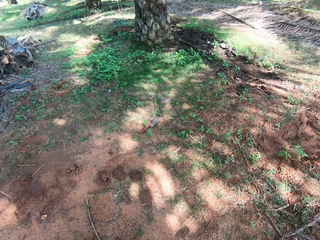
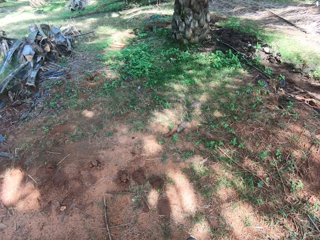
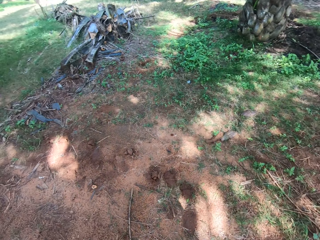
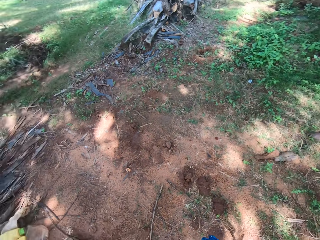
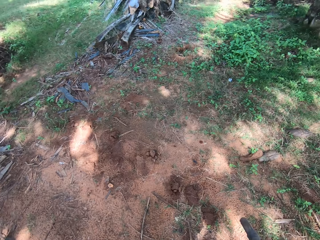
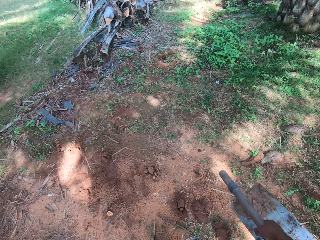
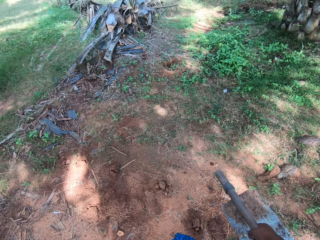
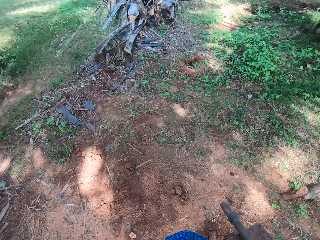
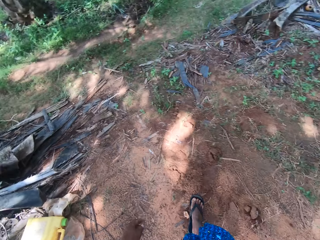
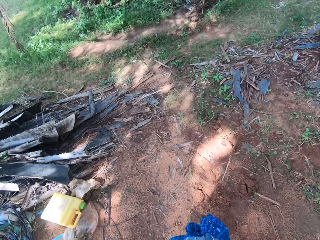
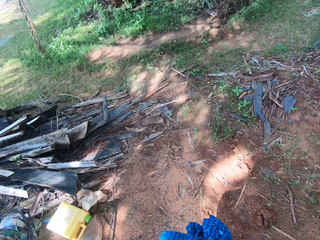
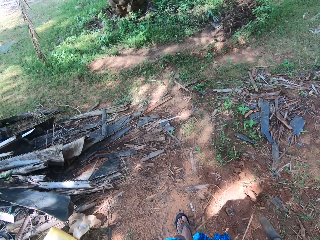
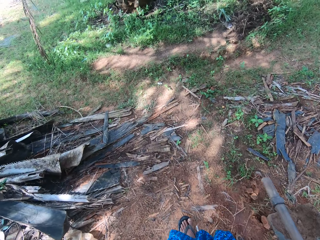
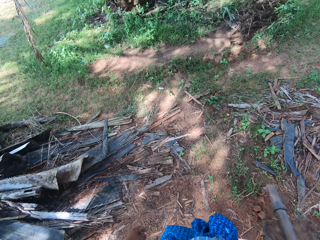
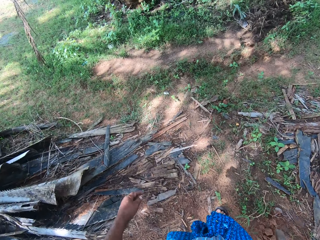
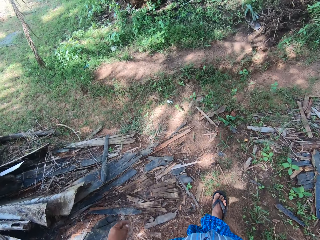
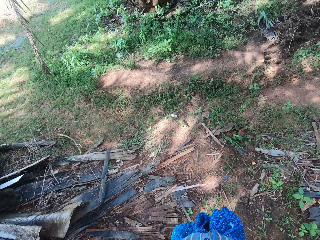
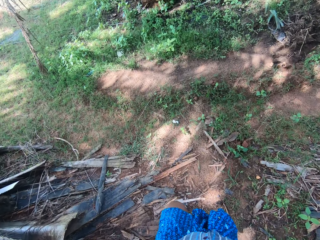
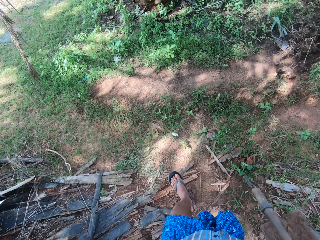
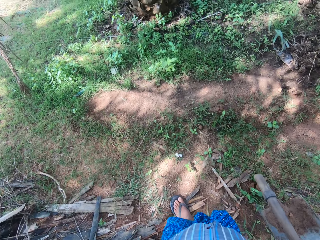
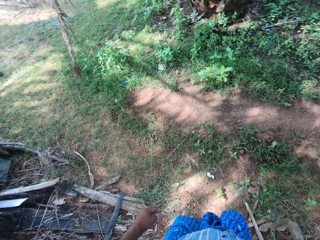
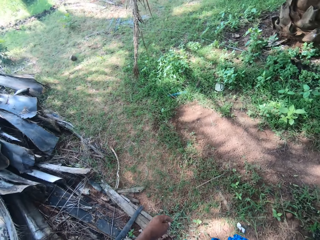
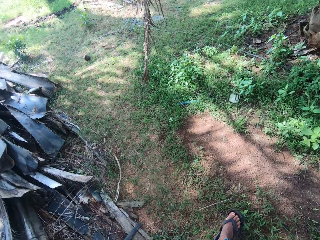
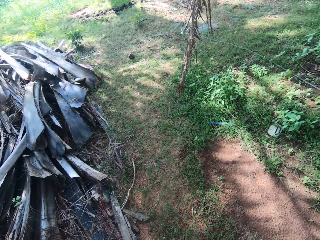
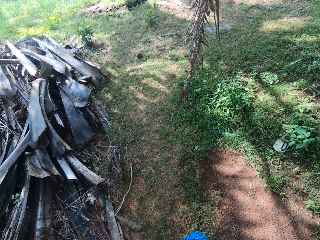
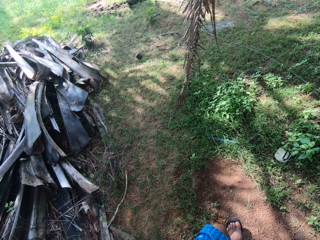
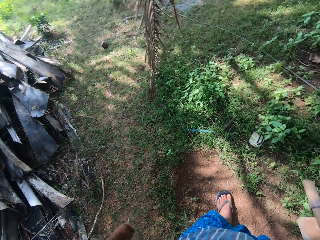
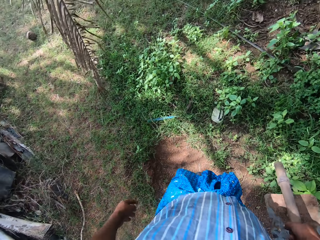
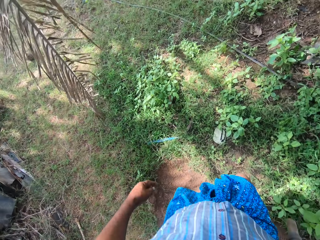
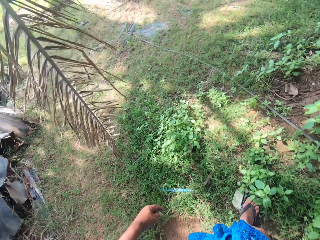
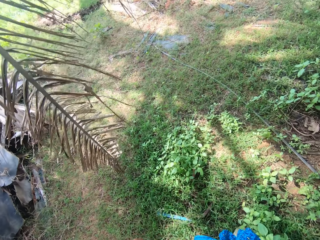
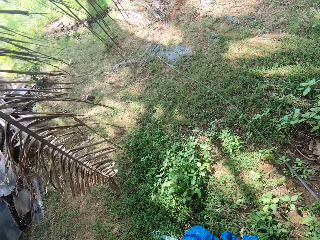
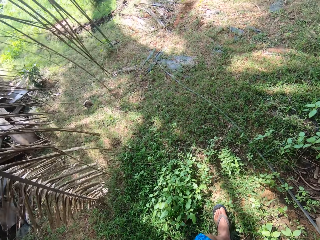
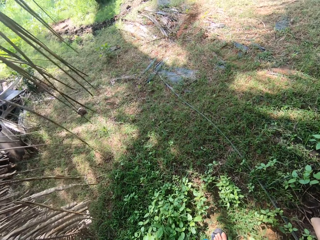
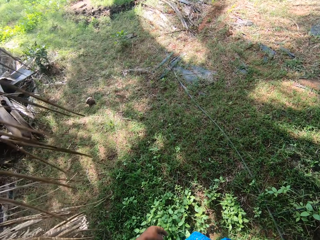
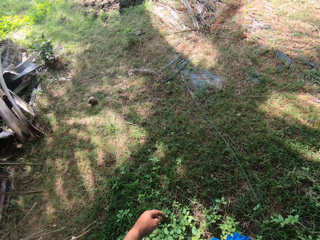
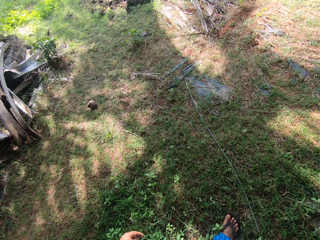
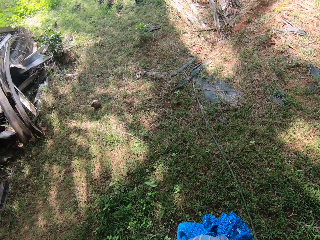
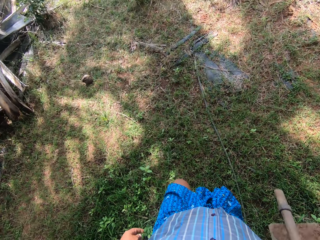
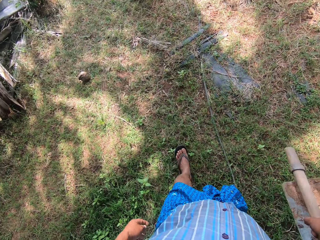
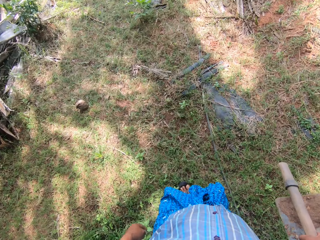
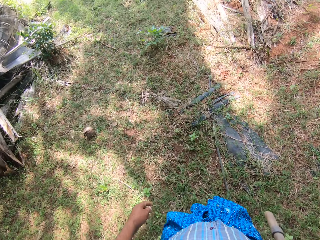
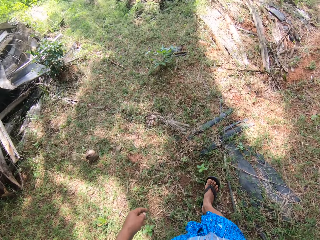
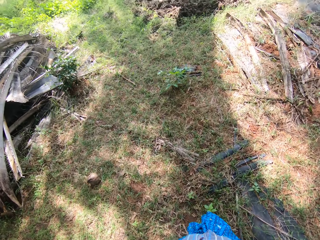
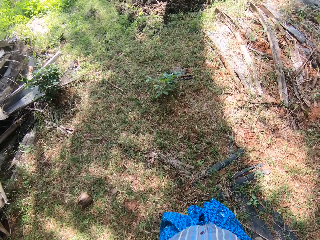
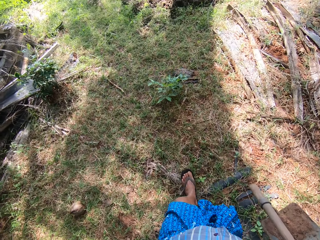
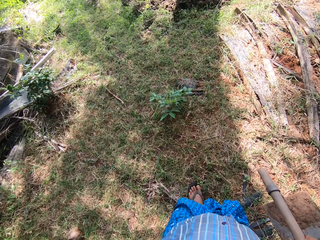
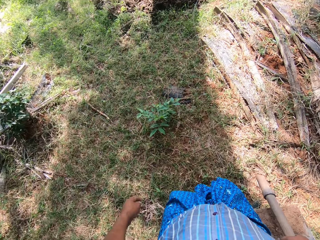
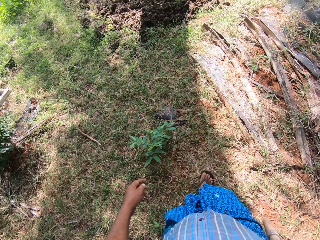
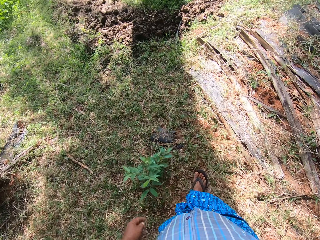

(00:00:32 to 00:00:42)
The camera wearer walks around.

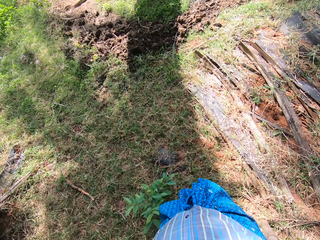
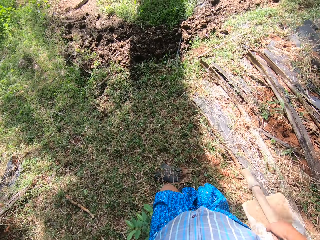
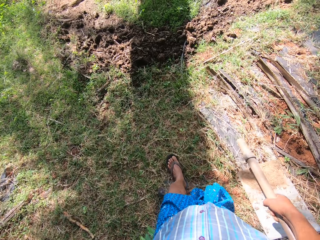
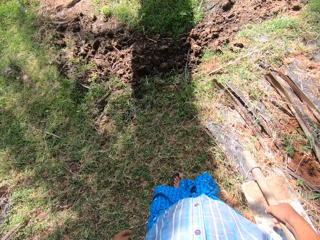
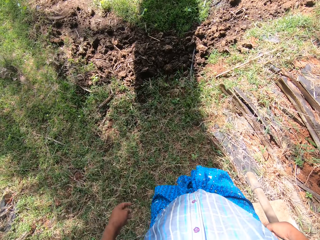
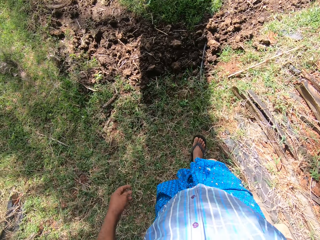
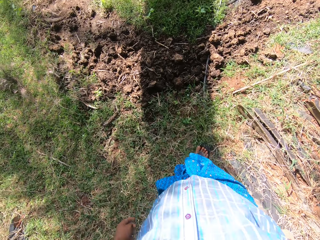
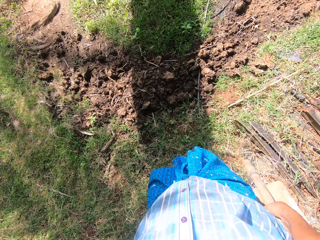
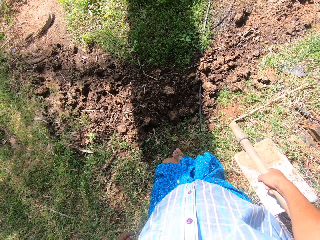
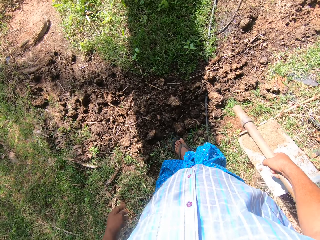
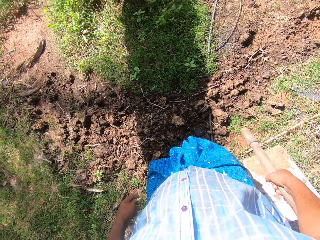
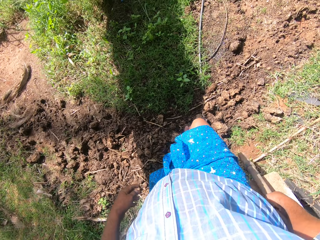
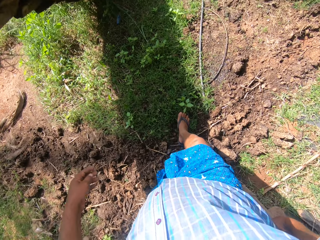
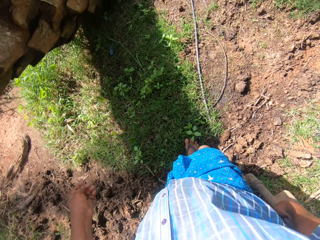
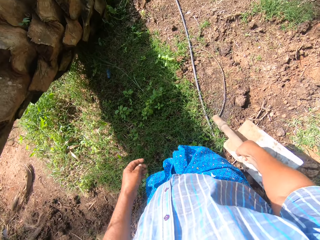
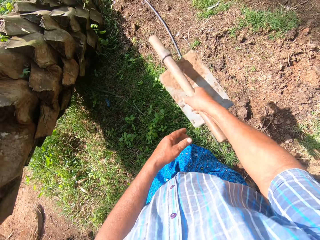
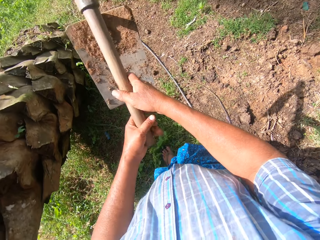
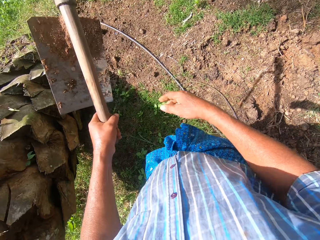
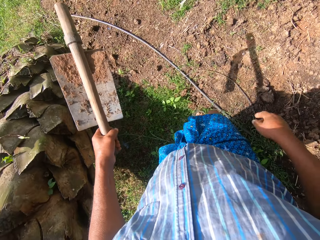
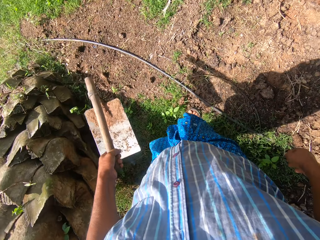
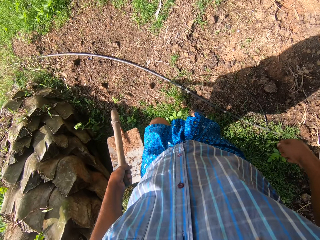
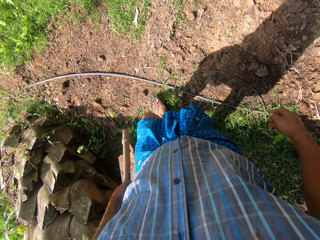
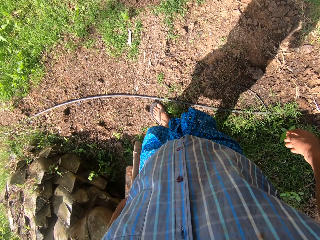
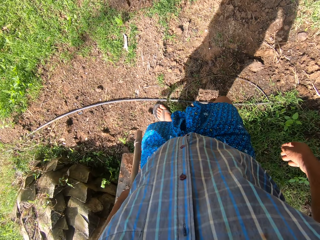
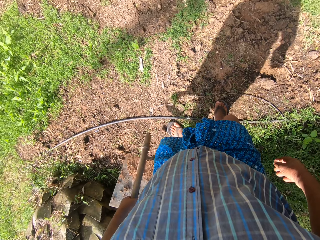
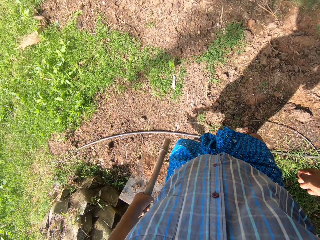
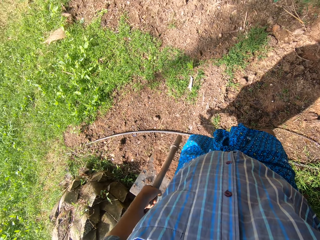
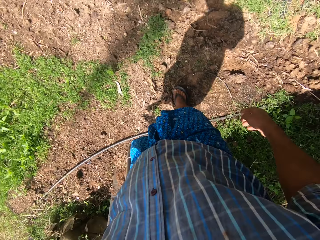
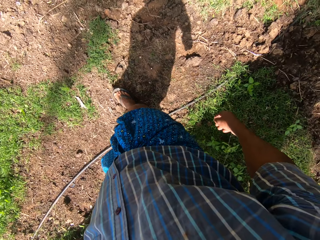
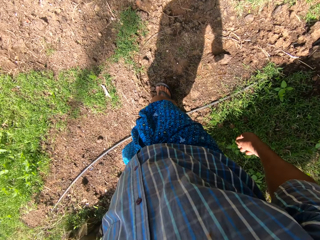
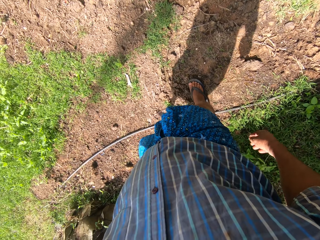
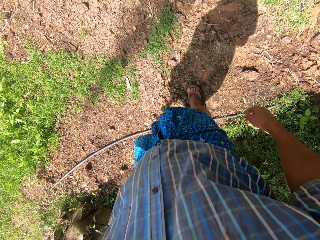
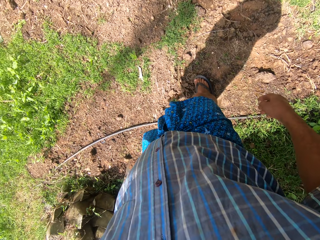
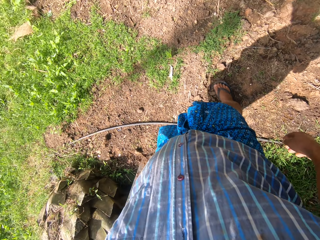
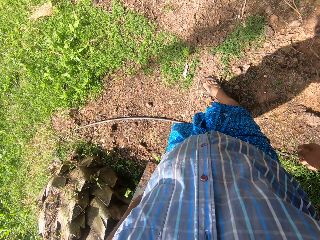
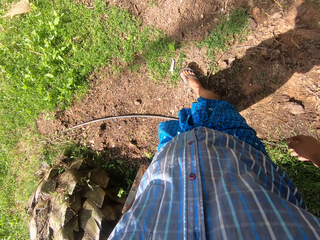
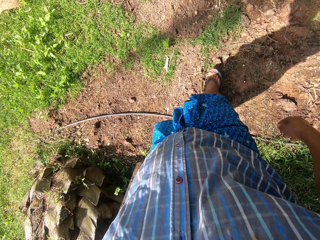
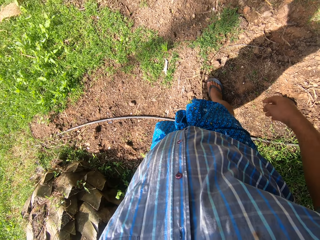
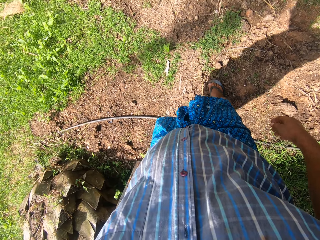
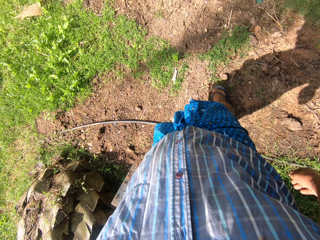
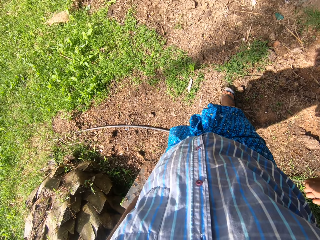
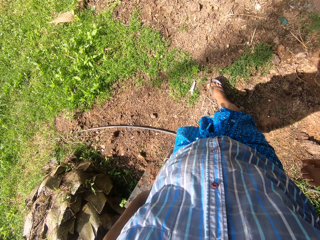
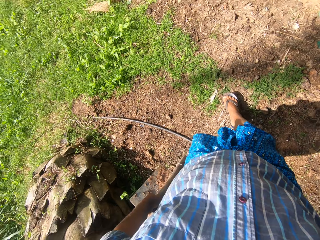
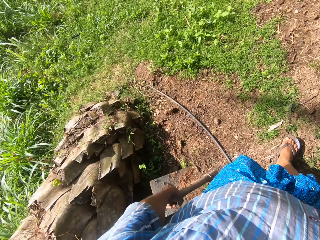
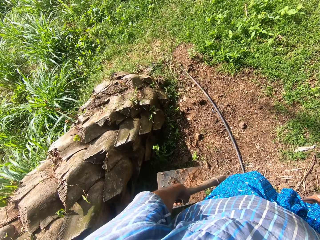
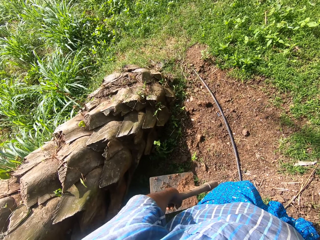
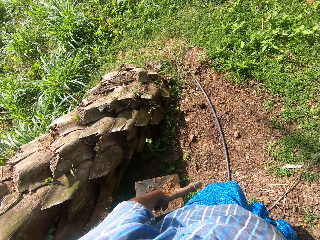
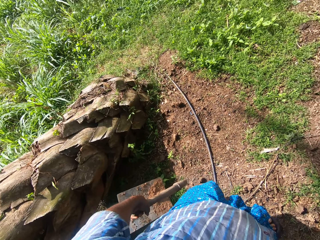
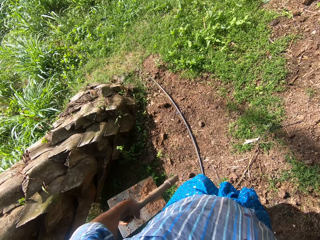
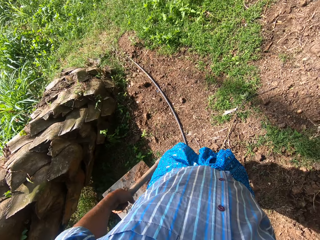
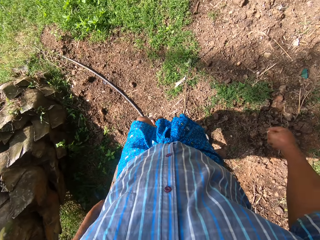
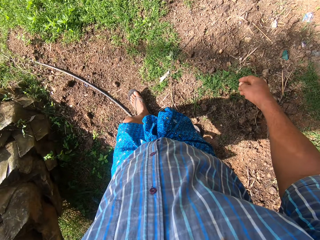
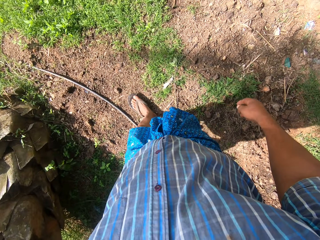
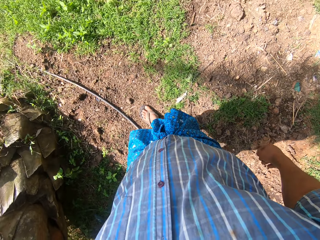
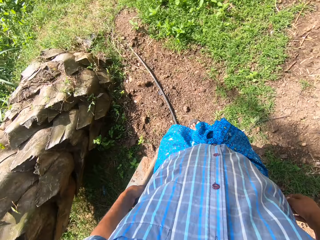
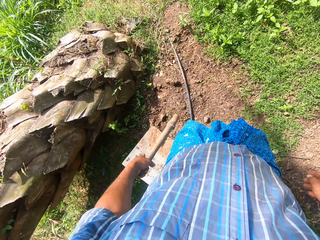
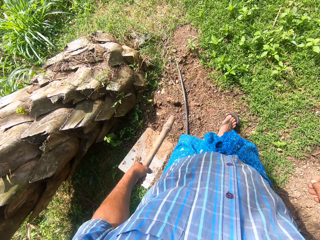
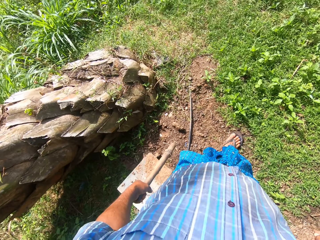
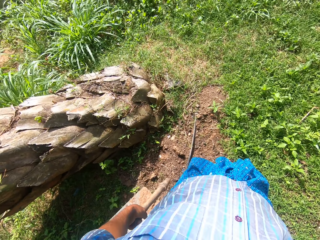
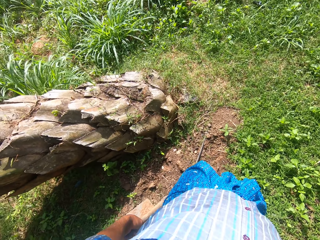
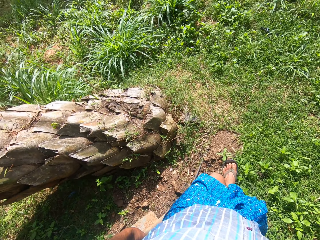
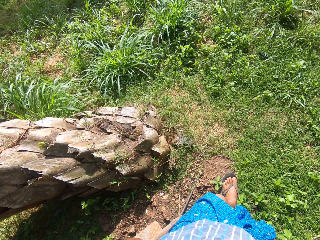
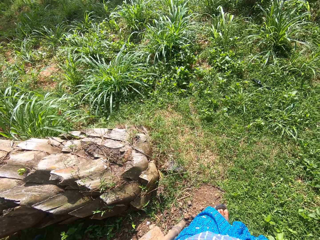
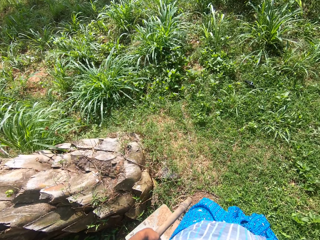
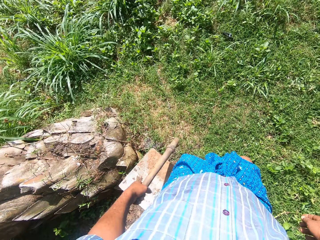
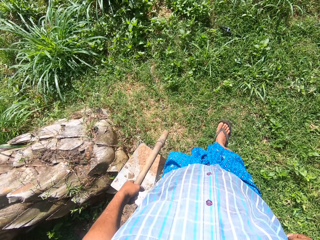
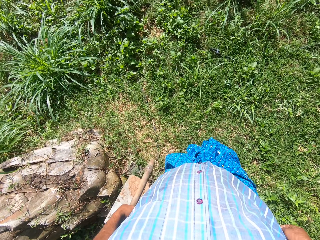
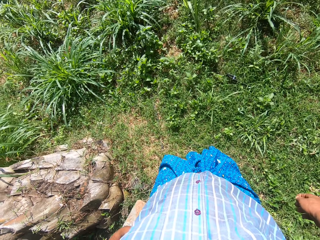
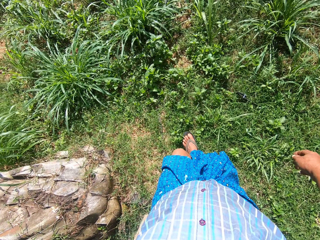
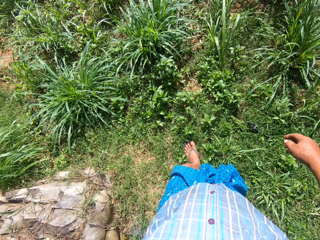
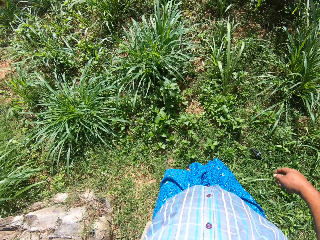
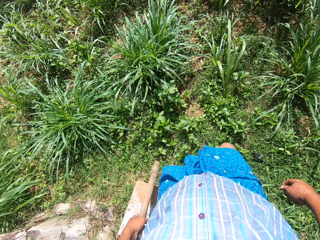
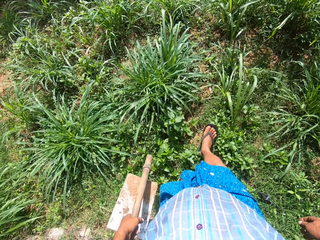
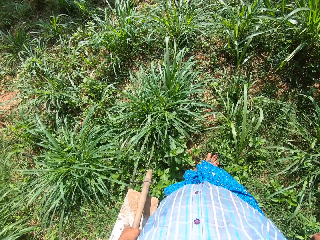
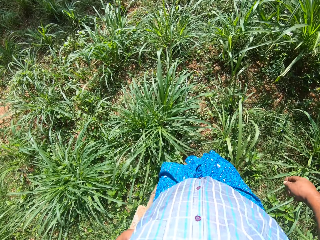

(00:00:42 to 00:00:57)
The camera wearer passes the hoe to his left hand. He moves a dry stick on the ground with his right leg. He looks around. He moves through the bush. He walks around.
